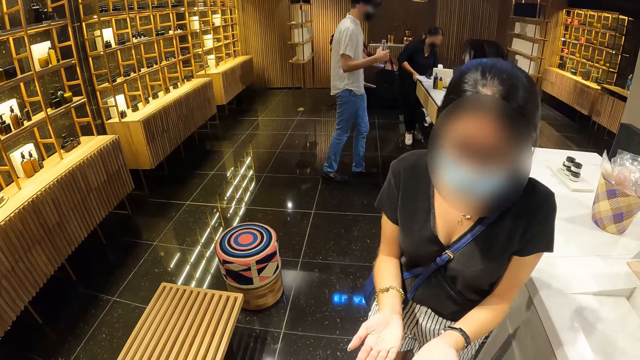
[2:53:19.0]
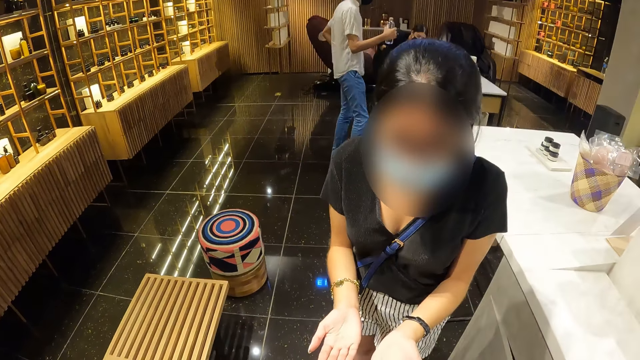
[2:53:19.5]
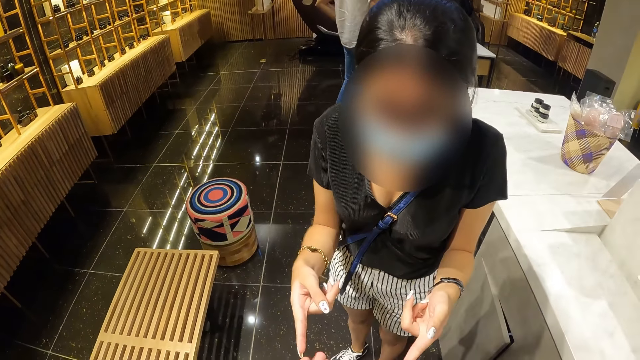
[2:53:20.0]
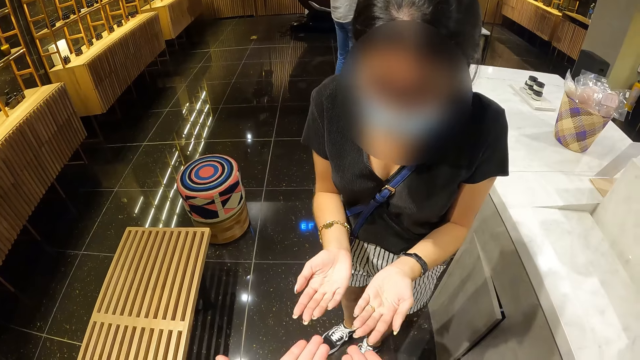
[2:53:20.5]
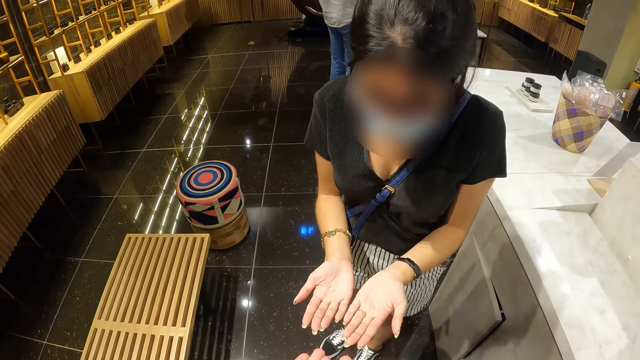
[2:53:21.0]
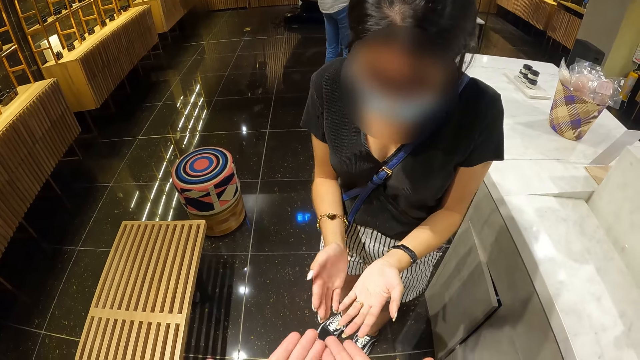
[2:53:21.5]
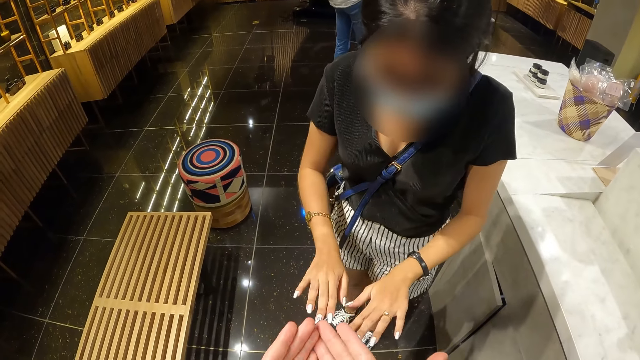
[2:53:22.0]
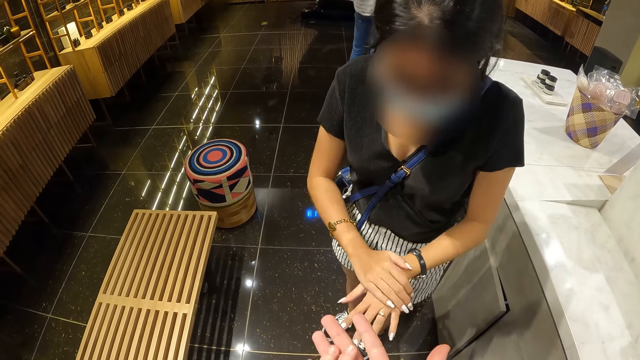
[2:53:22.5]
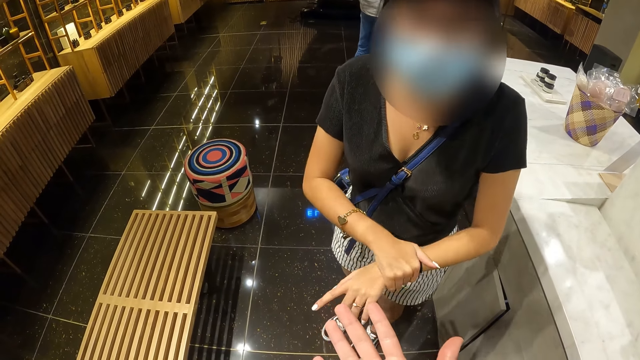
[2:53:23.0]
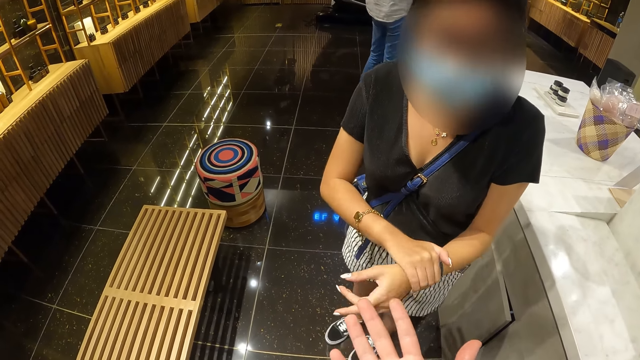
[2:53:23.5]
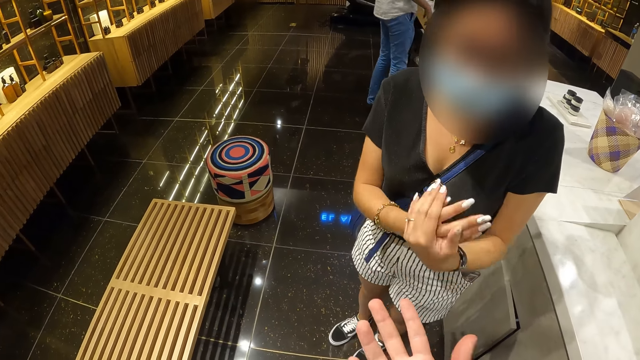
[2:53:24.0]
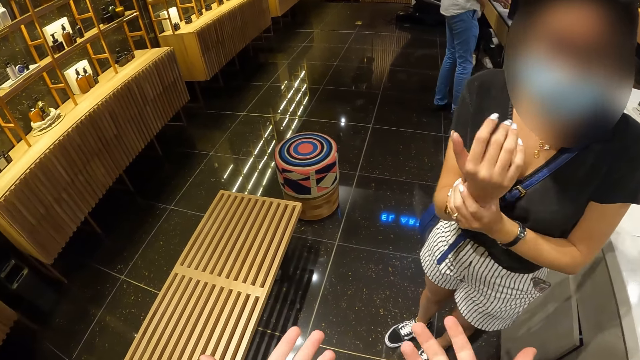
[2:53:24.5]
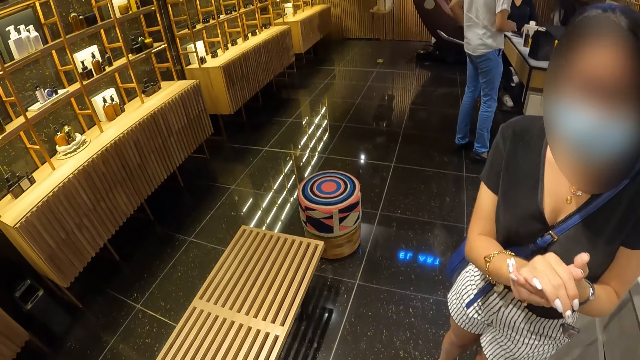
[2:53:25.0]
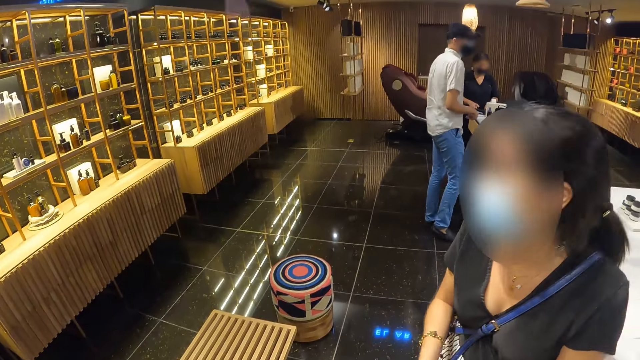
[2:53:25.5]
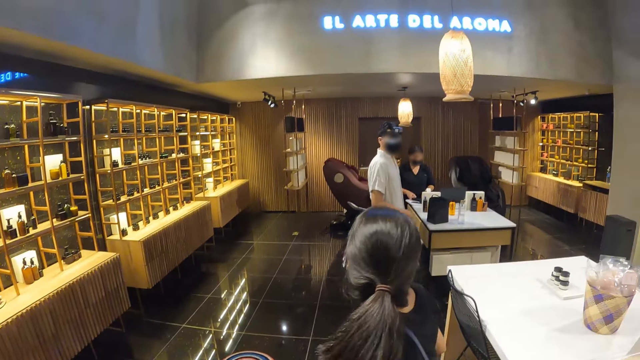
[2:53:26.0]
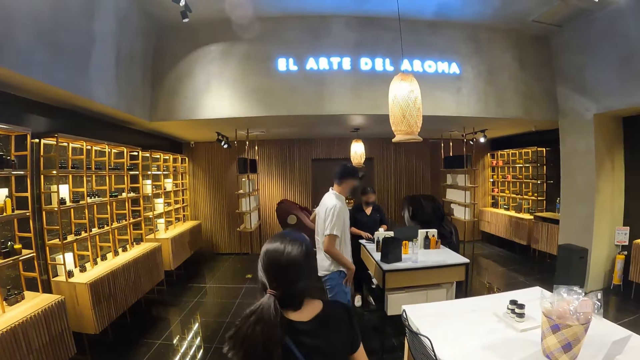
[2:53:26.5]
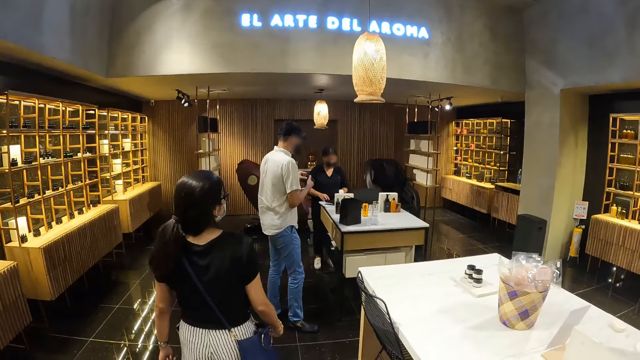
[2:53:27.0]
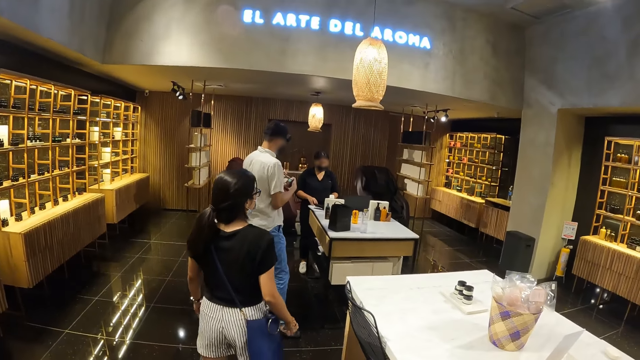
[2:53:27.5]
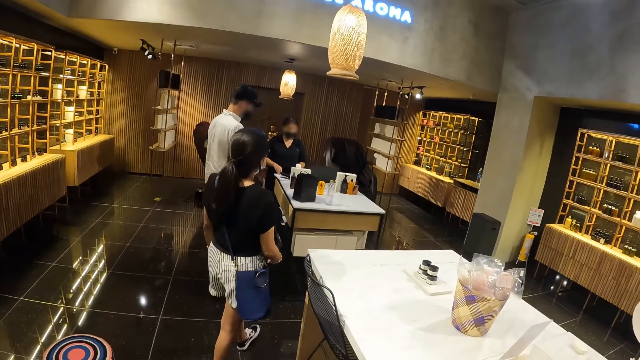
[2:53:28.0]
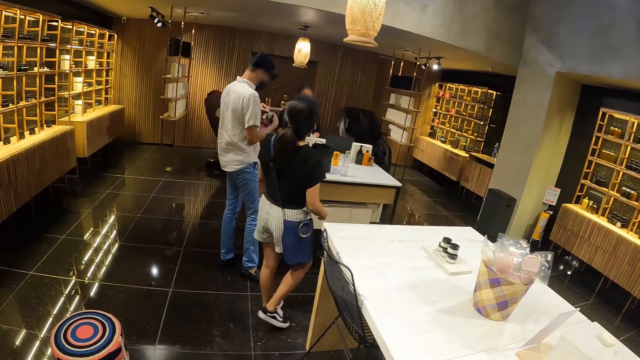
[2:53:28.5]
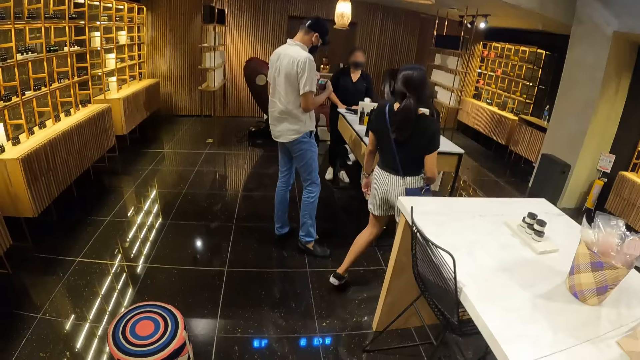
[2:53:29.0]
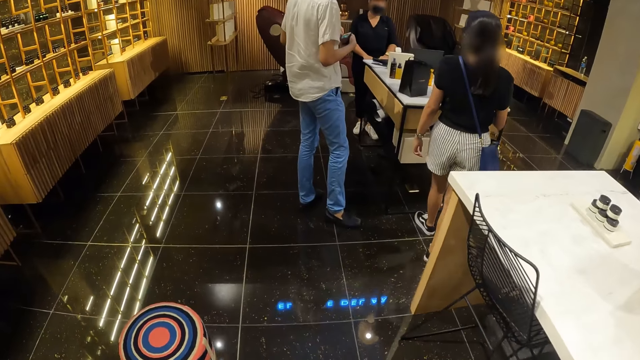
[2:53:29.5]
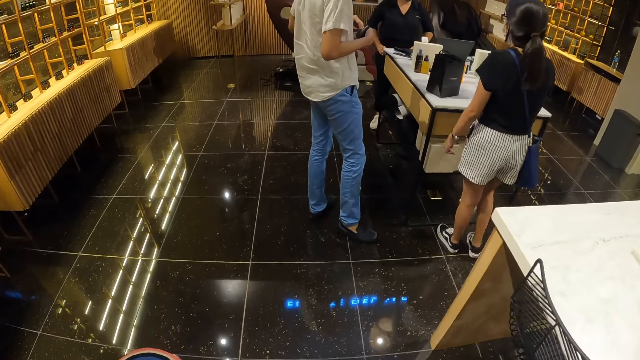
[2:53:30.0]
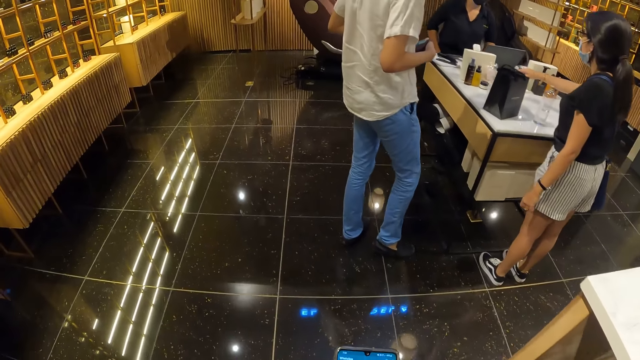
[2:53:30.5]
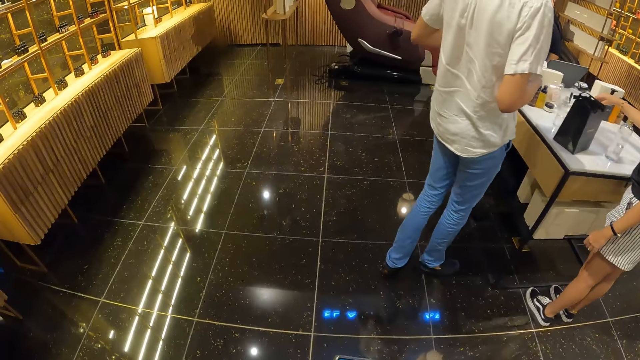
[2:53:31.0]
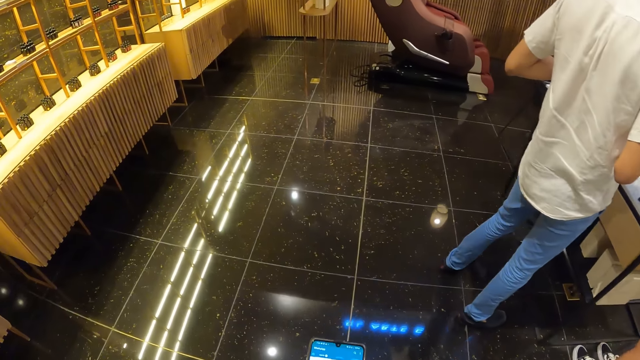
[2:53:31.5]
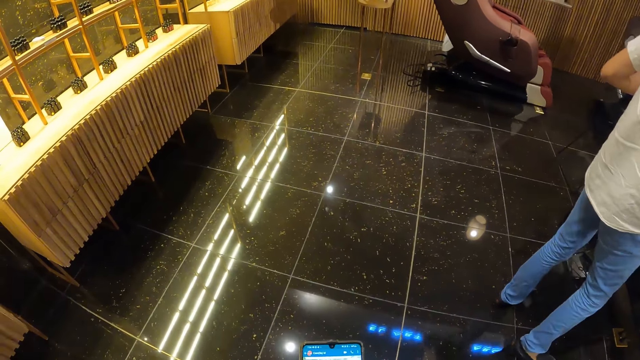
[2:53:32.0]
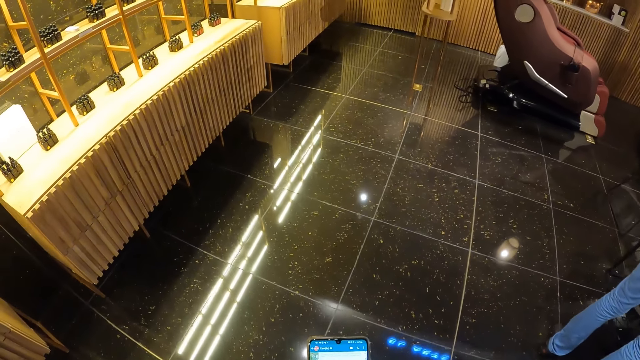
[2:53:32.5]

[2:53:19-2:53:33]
A woman demonstrates with both hands. A man drops the bag on a table with his right hand. The woman rubs her hands against each other. The woman converses with the camera wearer. The man pulls out a wallet from his pocket with his left hand. Another woman operates a laptop on the table with her hands. The camera wearer walks behind the first woman. The man holds the wallet with both hands and opens the wallet with his hands. The camera wearer operates the phone with his hands. The first woman touches the bottle on the table with her right hand.

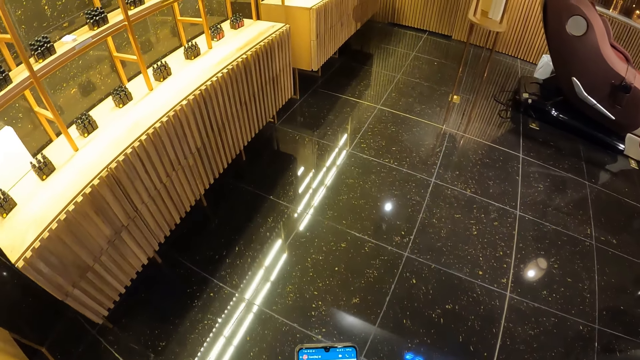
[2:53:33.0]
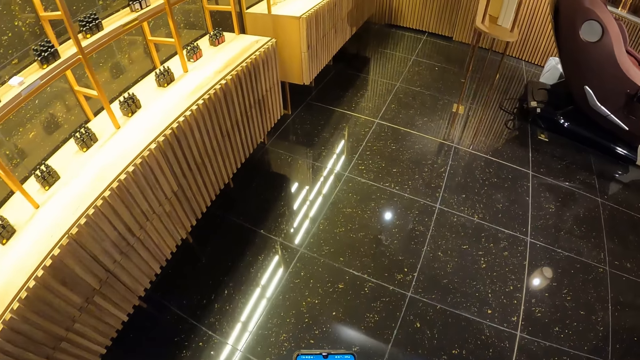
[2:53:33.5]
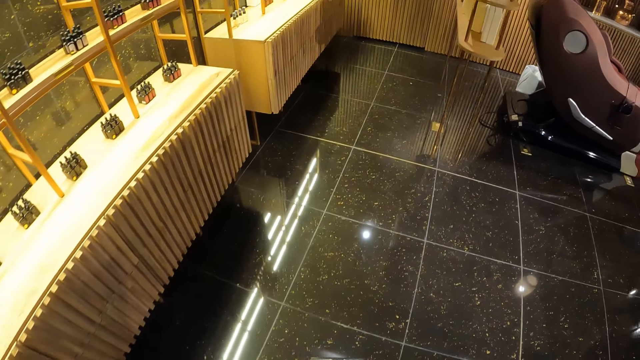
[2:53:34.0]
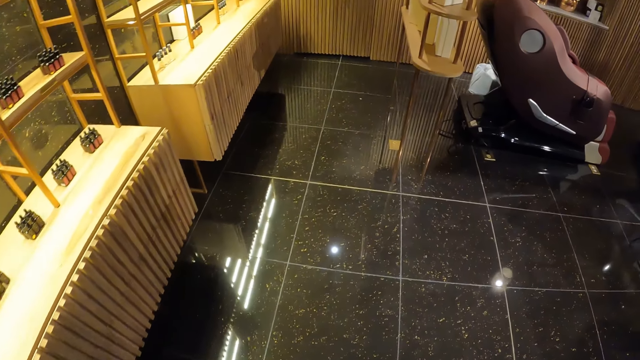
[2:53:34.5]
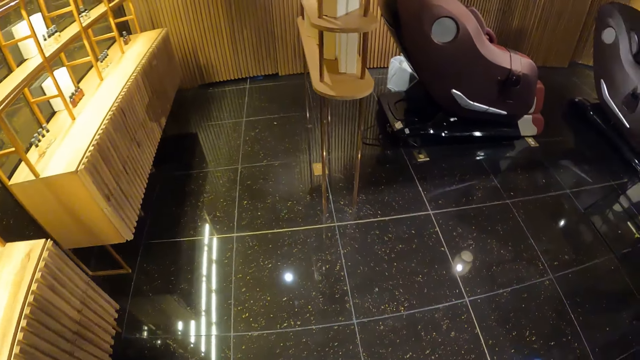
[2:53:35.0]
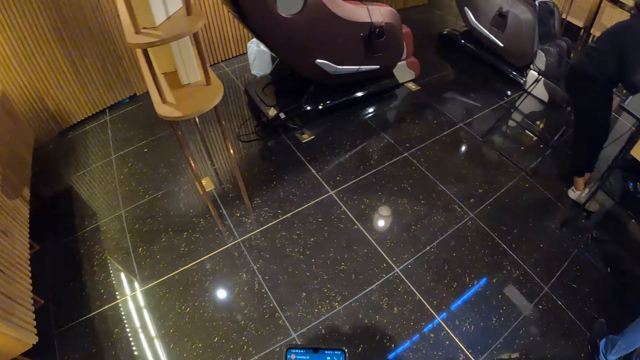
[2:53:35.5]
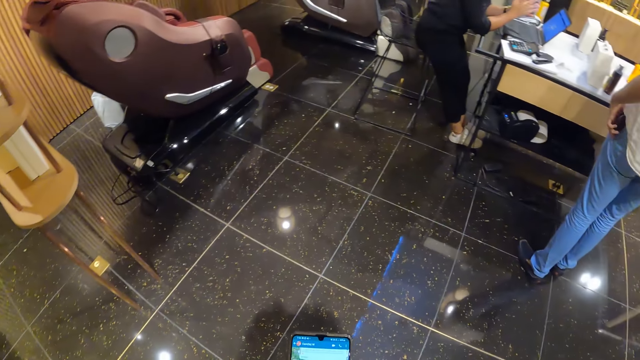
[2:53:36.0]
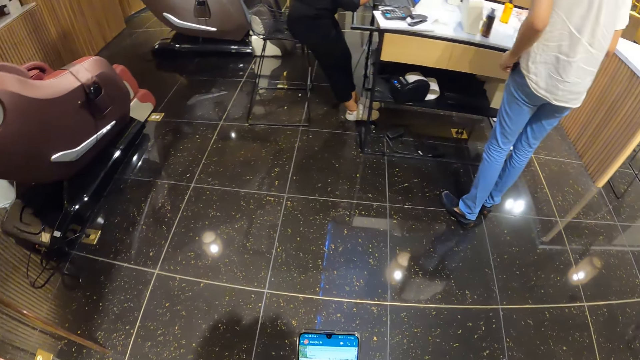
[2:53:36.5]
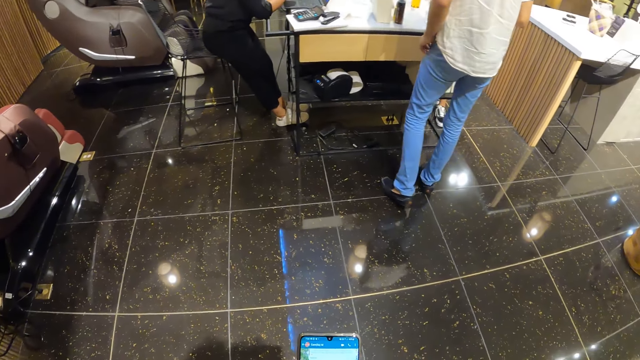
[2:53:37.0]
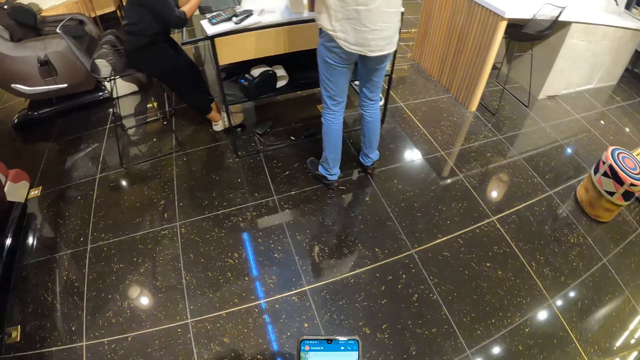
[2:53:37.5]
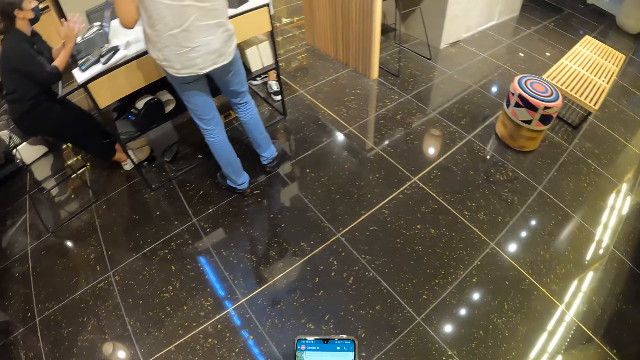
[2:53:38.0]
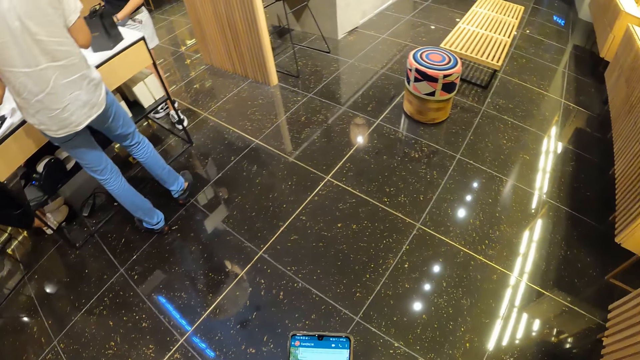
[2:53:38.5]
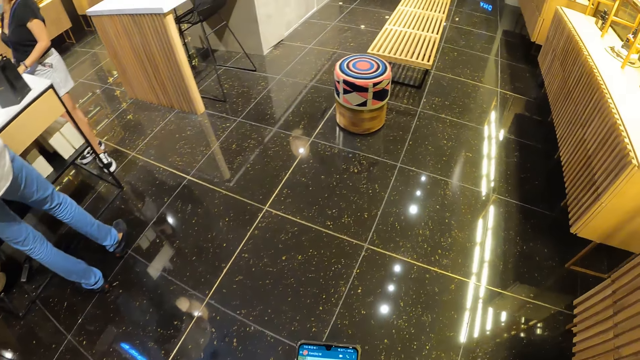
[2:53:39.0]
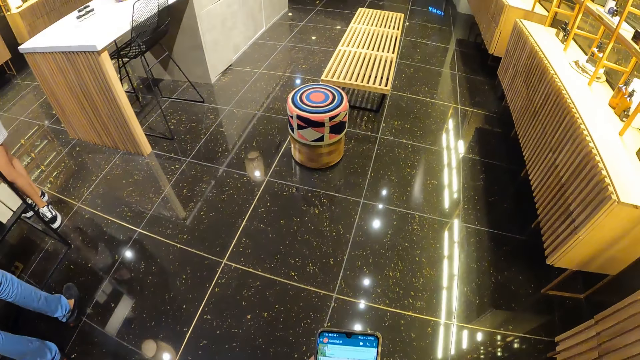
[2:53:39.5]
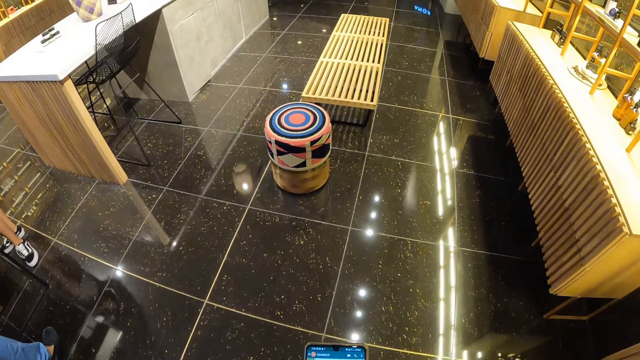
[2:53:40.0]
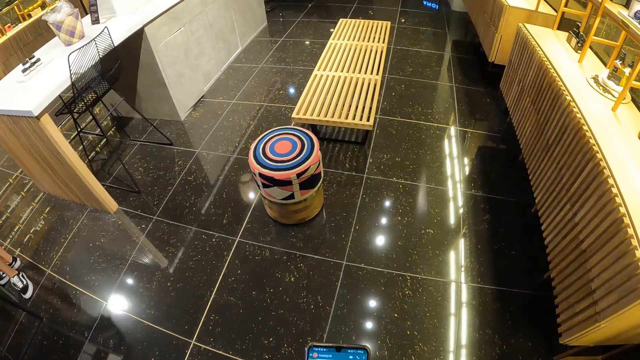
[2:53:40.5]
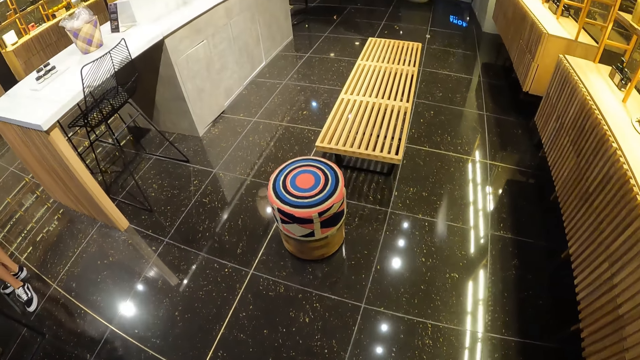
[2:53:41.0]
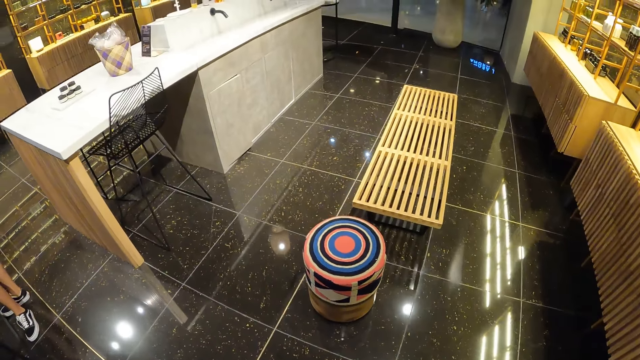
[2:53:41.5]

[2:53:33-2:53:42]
The camera wearer walks around. They use the phone.
